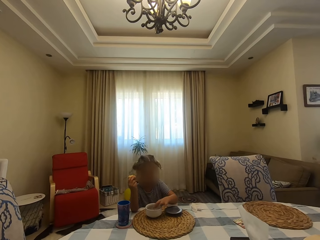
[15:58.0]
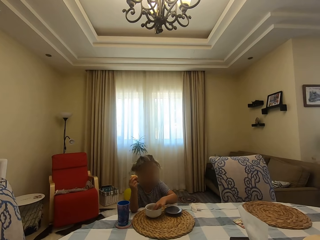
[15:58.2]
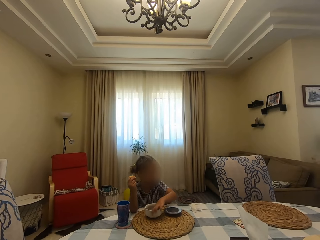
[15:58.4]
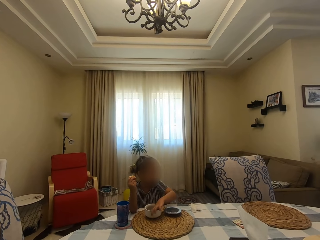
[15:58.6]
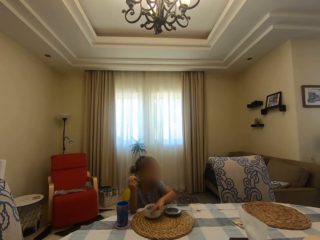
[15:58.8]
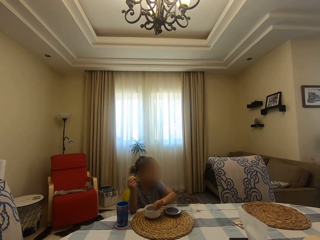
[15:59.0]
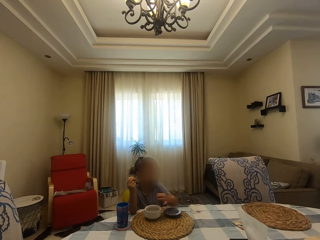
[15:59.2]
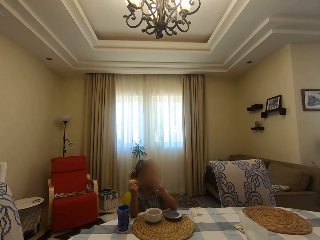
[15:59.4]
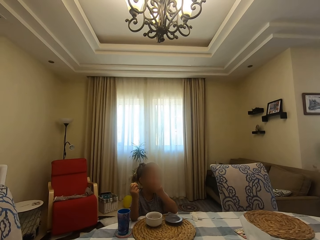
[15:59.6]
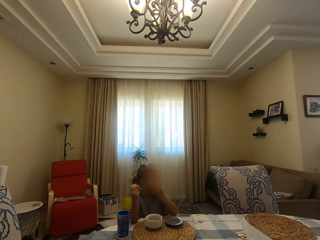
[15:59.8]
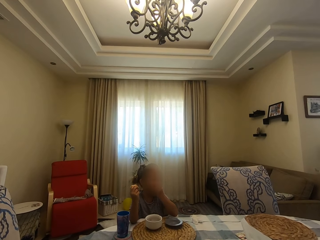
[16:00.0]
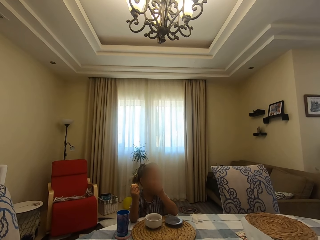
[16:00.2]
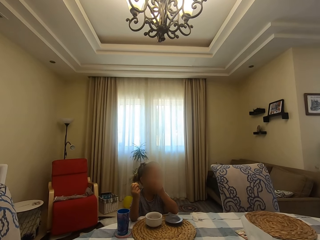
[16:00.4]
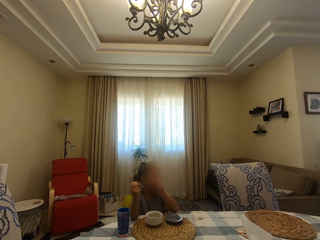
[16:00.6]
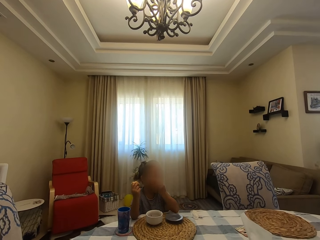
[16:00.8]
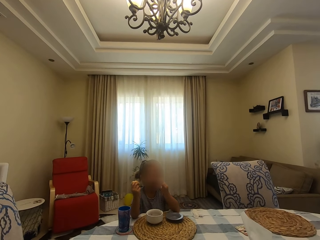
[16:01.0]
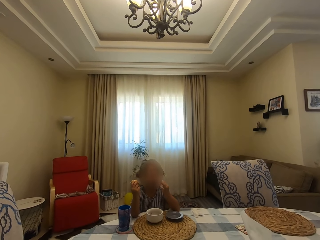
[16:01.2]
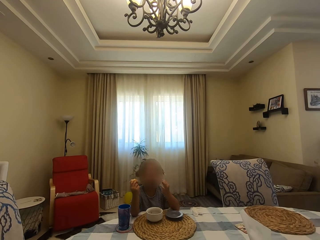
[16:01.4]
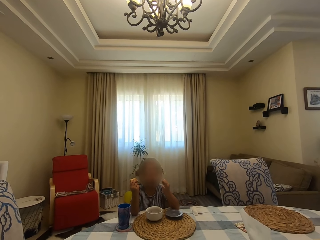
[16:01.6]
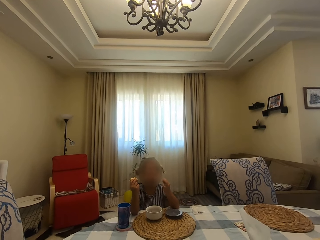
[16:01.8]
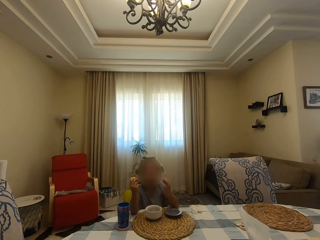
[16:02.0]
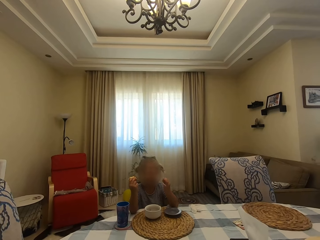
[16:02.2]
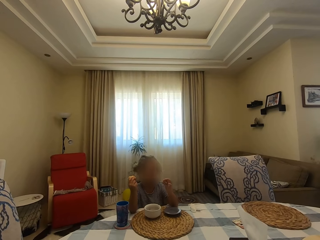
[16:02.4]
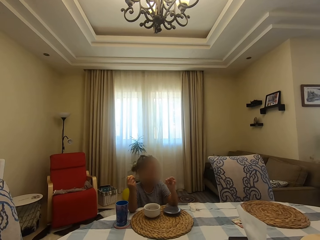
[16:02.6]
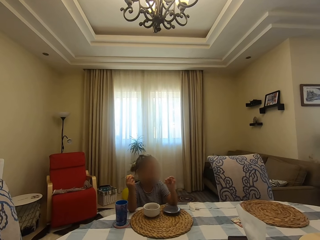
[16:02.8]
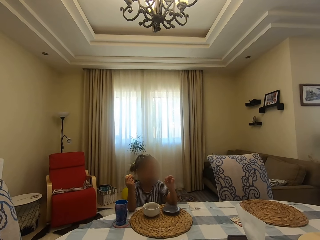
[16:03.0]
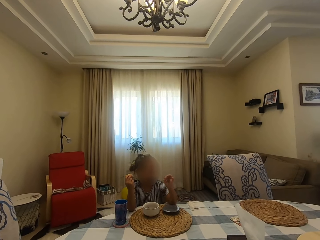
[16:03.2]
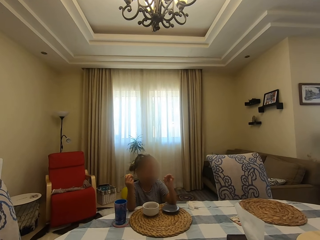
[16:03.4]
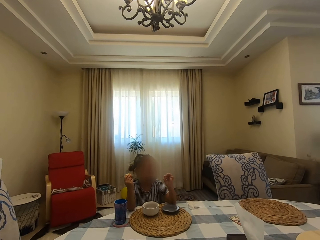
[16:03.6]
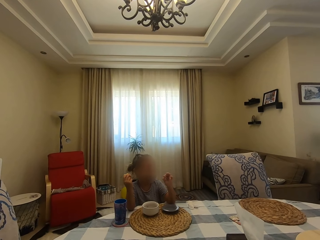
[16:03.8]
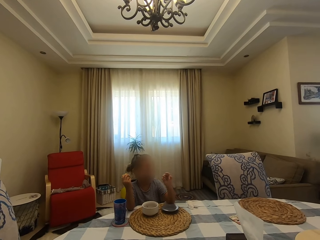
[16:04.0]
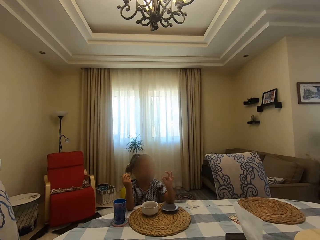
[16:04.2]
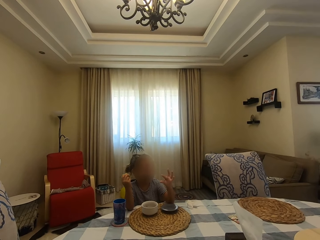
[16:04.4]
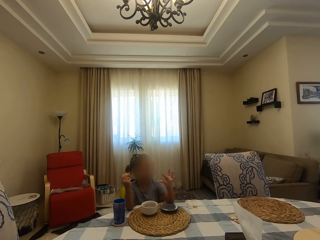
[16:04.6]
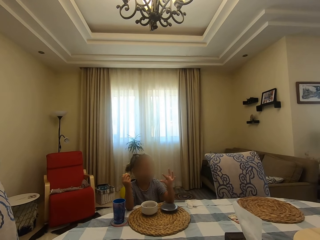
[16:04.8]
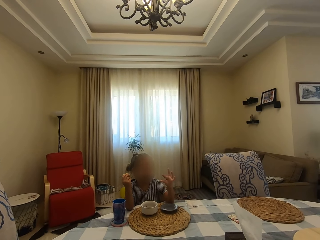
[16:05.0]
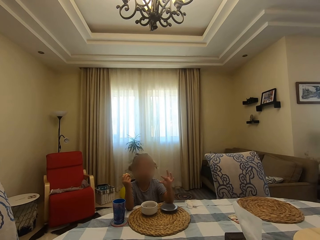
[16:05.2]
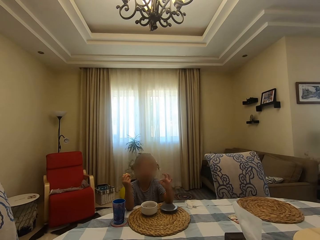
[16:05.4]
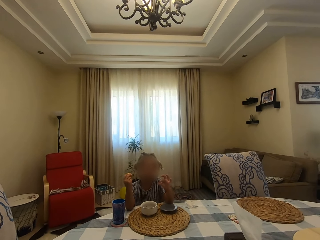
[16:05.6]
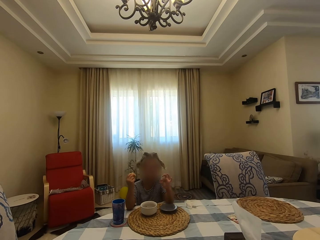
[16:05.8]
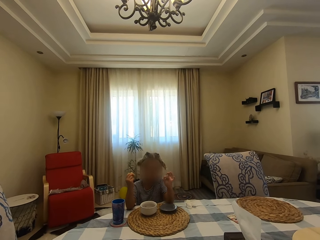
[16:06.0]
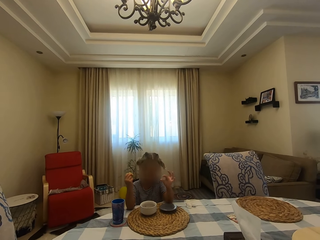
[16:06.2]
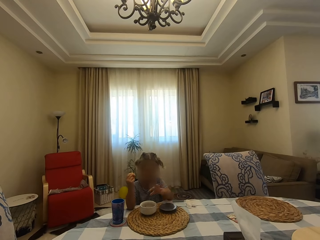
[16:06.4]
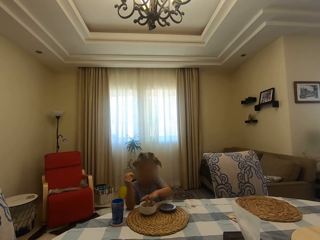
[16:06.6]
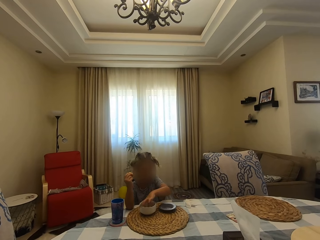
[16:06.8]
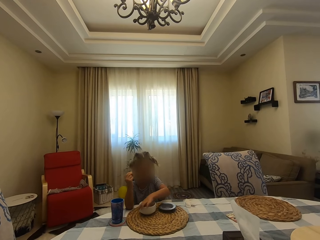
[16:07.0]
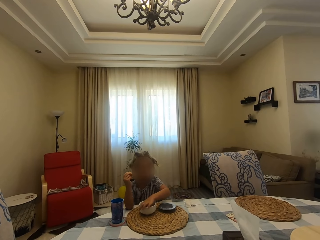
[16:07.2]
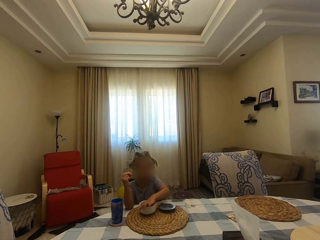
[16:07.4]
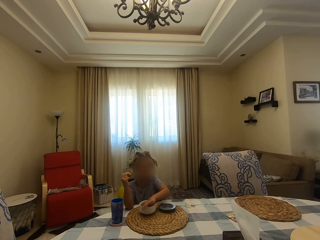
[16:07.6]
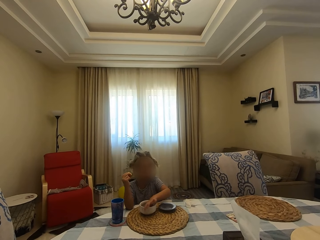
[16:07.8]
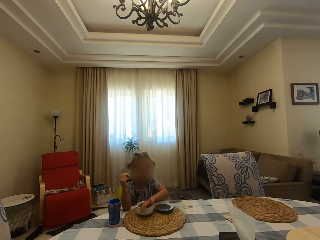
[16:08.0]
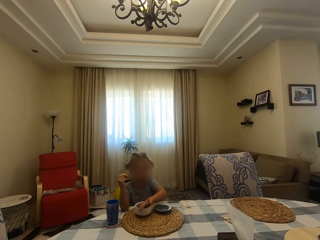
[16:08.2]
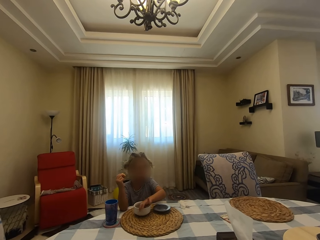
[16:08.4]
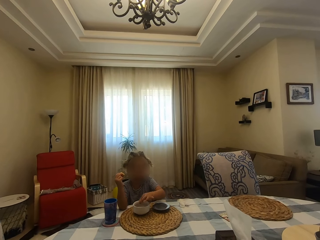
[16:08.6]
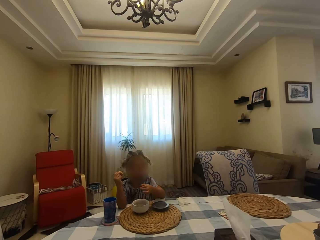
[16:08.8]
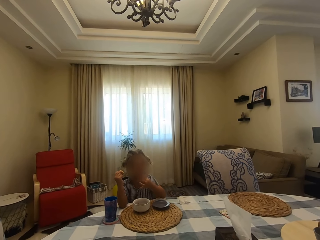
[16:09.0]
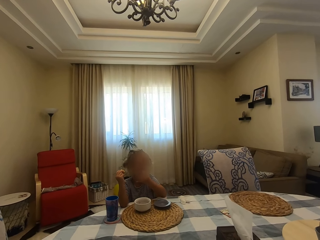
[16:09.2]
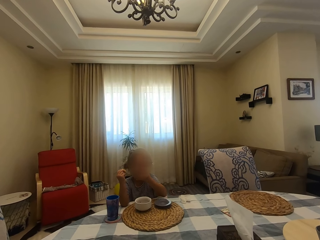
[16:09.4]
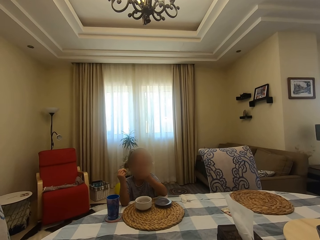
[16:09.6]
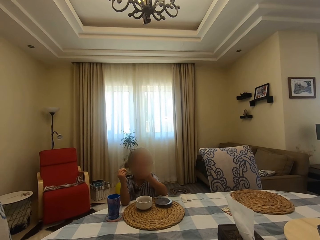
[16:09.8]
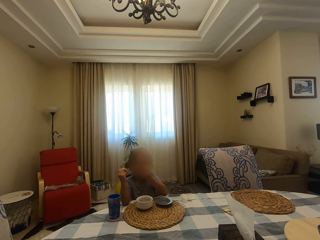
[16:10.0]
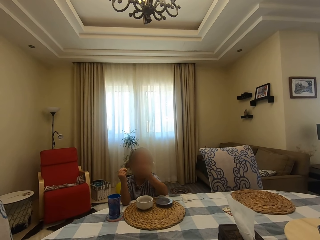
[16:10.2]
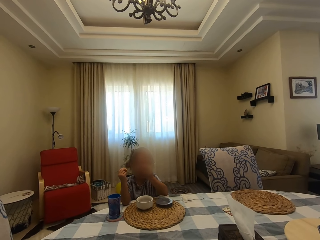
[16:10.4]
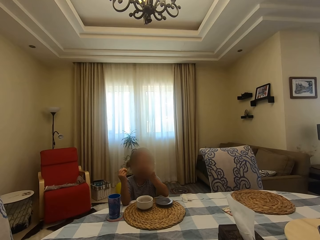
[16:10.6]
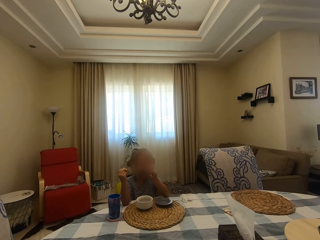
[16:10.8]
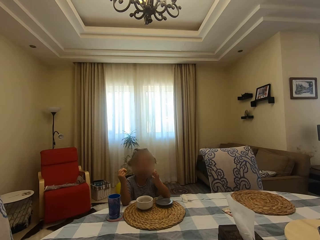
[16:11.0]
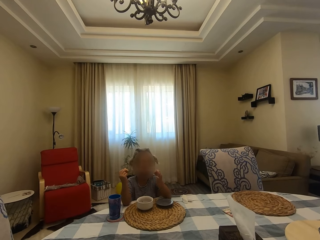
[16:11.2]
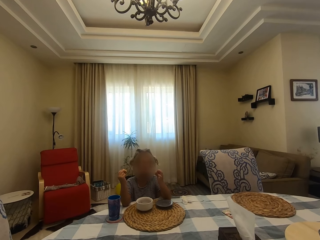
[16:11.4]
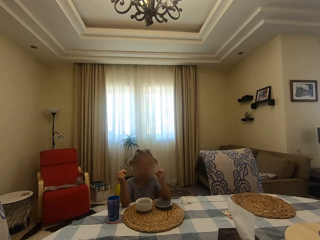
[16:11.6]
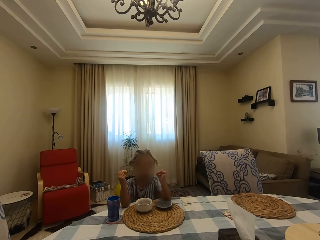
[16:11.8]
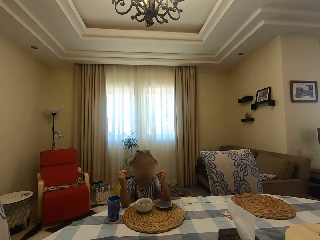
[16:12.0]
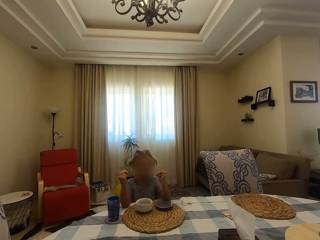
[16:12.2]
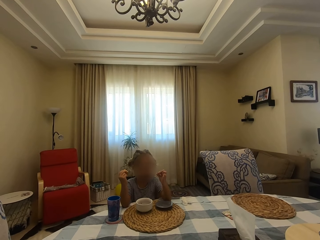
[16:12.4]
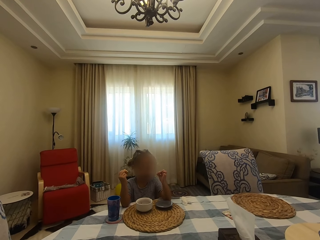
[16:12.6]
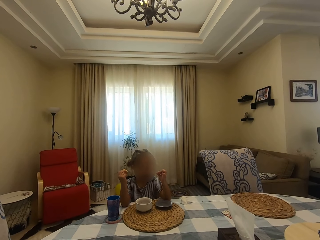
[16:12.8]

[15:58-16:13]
A girl bites something. The camera wearer looks around. The girl looks at her hand and moves fingers. The girl dialogues with the camera wearer. The girl picks something in the bowl and bites something.

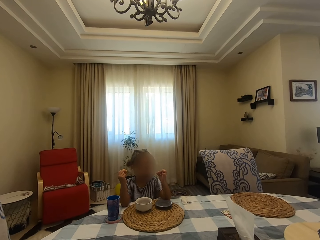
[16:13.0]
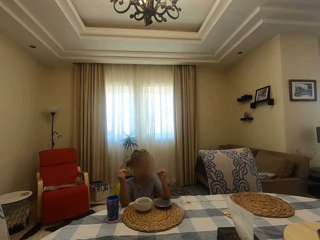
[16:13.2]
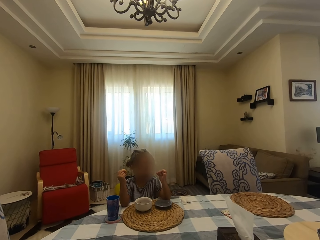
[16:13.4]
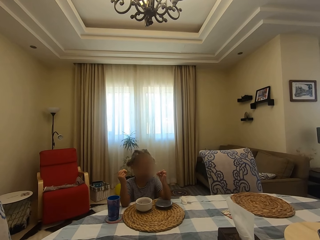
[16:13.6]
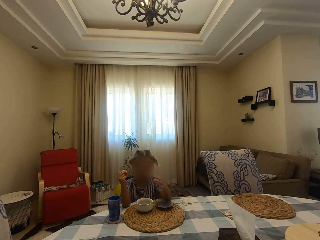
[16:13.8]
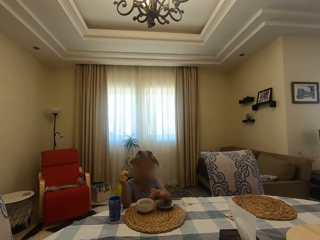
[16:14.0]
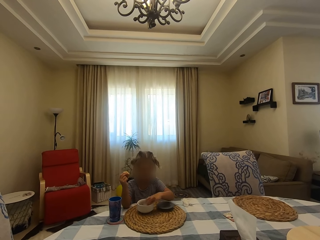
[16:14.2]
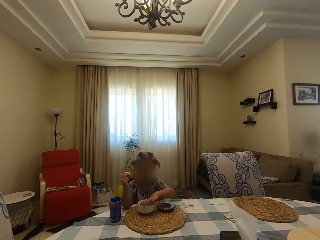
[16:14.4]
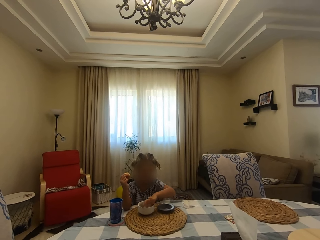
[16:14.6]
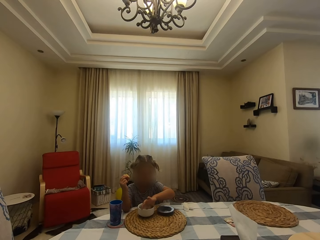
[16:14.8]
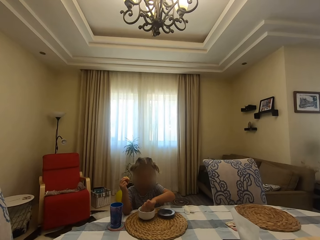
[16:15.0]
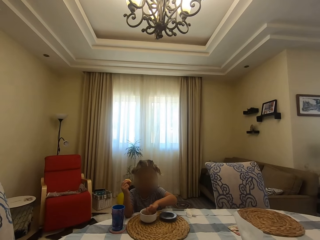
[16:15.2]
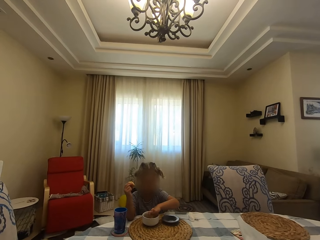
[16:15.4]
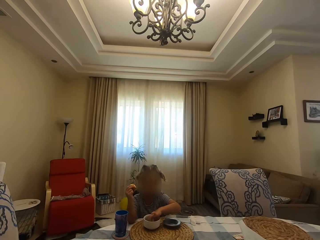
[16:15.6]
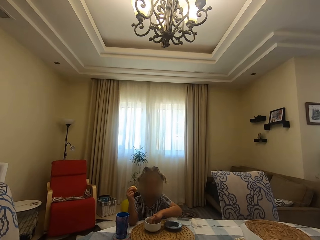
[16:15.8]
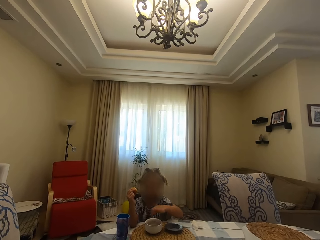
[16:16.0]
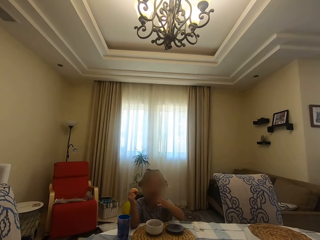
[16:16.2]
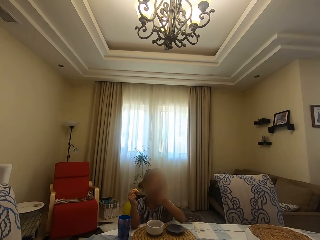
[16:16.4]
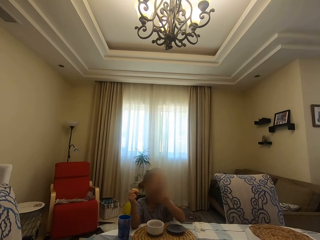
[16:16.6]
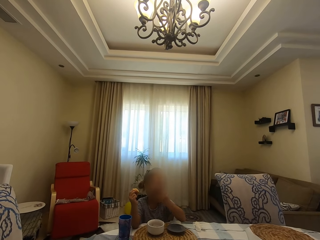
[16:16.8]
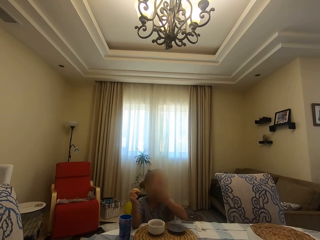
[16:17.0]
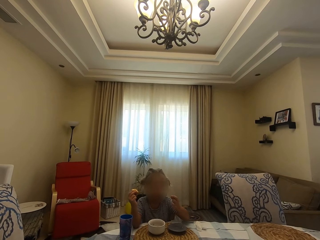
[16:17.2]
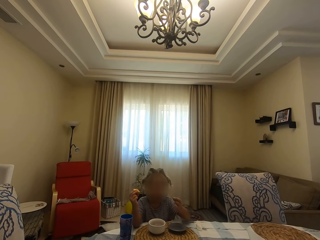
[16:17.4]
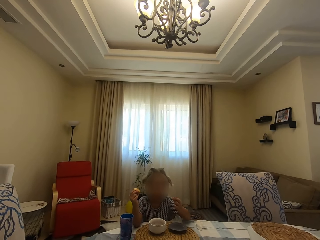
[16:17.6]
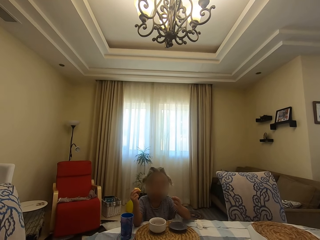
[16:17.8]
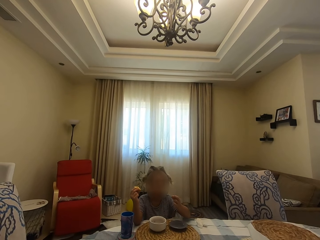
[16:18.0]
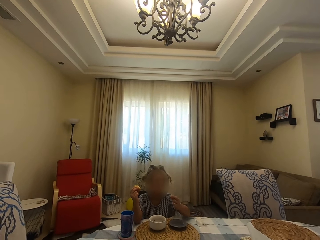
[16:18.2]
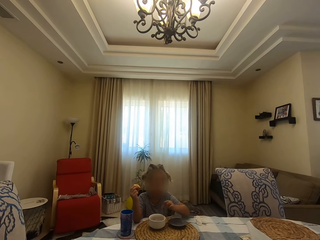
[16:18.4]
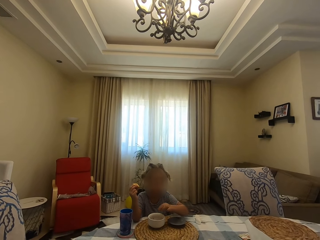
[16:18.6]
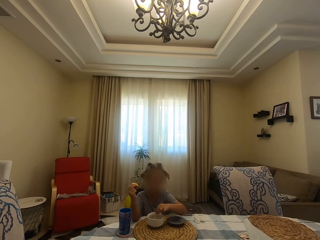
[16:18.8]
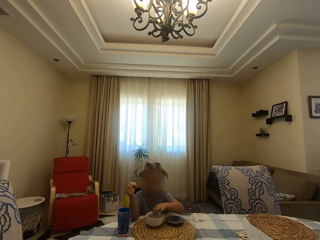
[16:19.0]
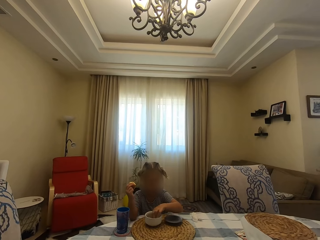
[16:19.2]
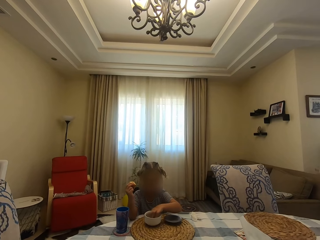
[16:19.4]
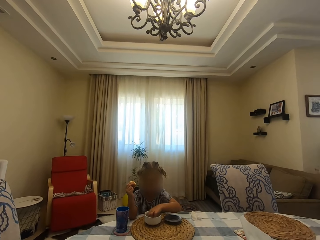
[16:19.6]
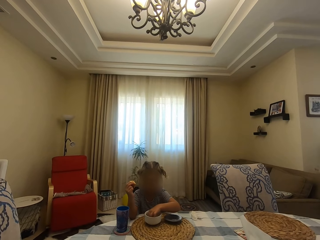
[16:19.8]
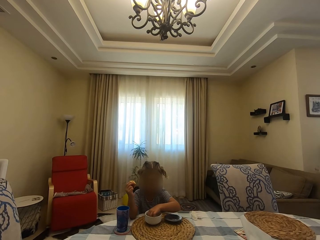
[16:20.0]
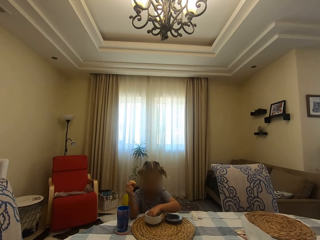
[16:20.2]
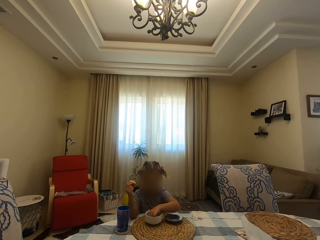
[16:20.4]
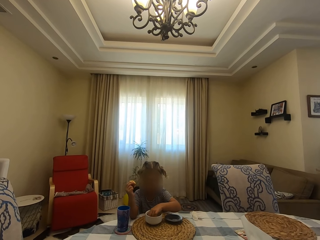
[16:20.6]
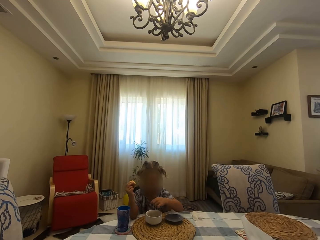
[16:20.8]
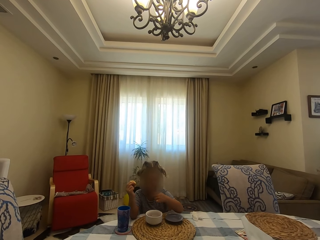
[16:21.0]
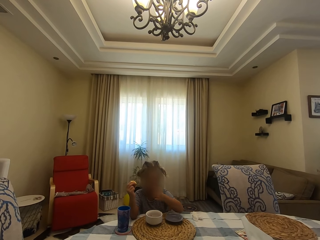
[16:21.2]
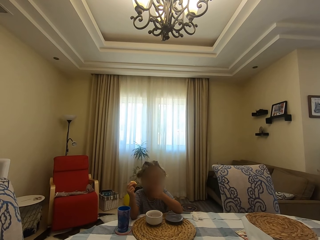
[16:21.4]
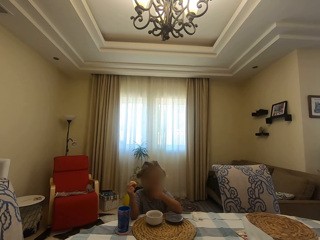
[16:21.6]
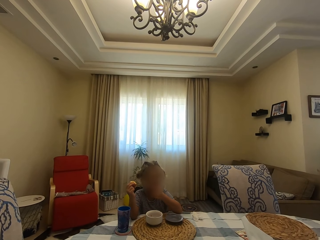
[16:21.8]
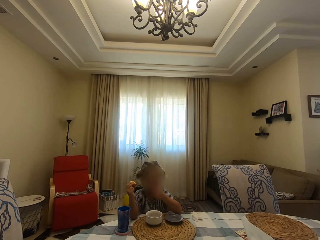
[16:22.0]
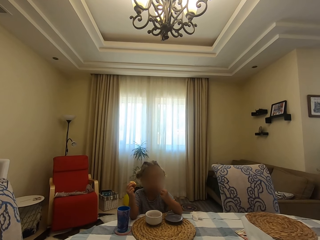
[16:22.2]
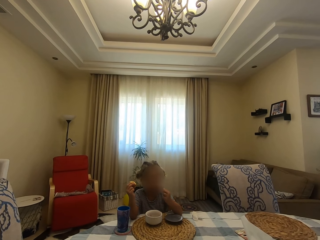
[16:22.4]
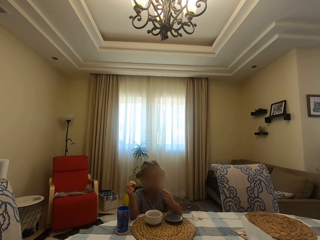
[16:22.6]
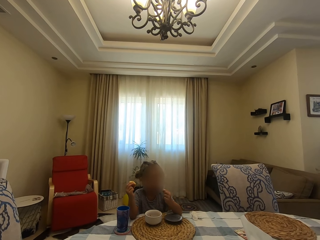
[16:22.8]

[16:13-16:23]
A girl picks something in the bowl. The camera wearer looks around. The girl bites something. The girl picks something in the bowl and bites something. The camera wearer looks around.
